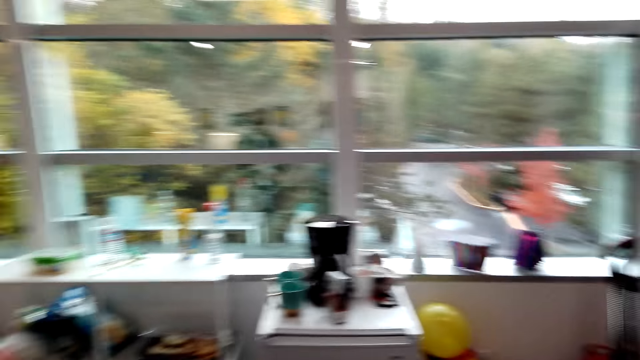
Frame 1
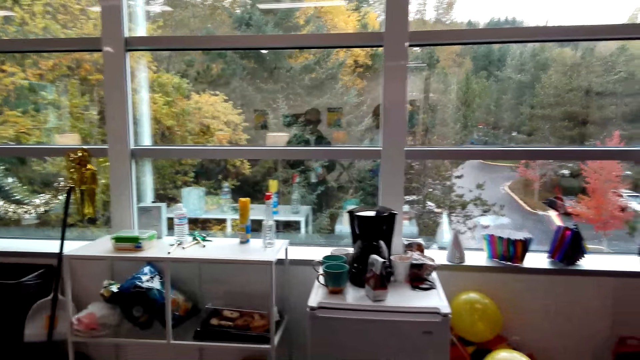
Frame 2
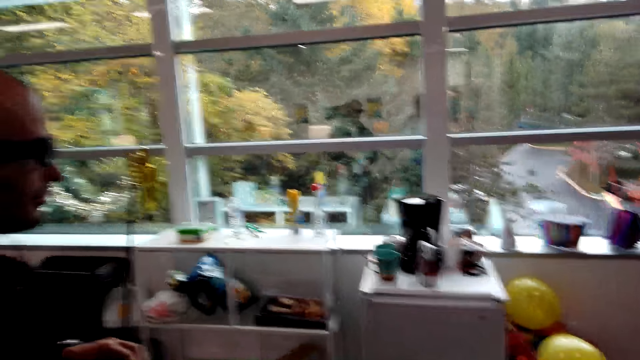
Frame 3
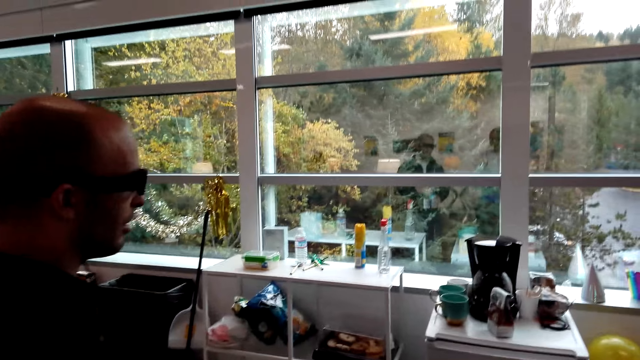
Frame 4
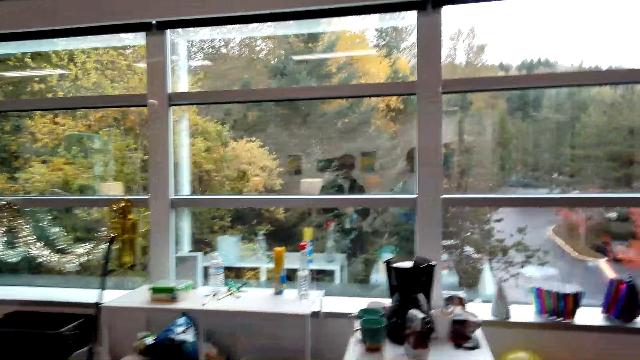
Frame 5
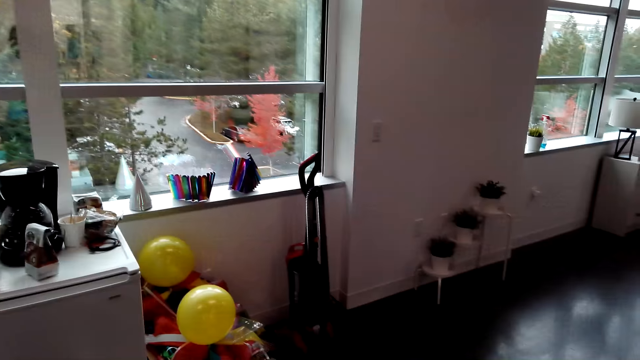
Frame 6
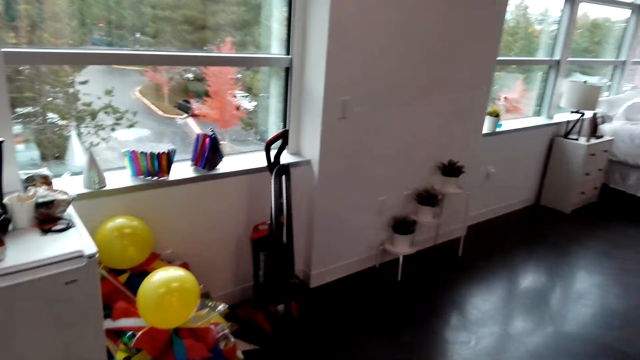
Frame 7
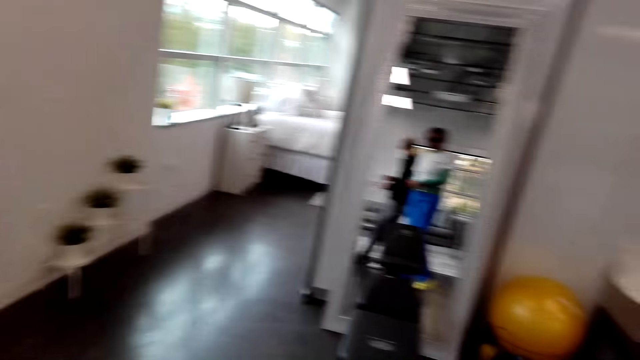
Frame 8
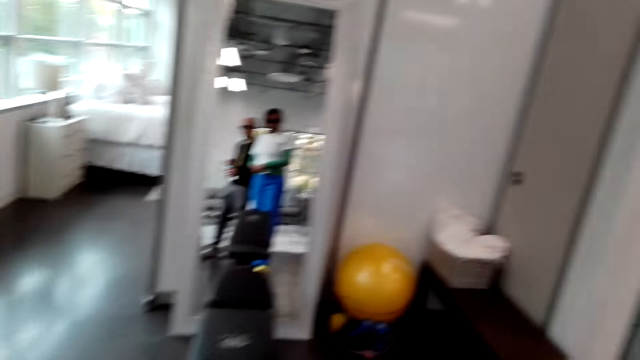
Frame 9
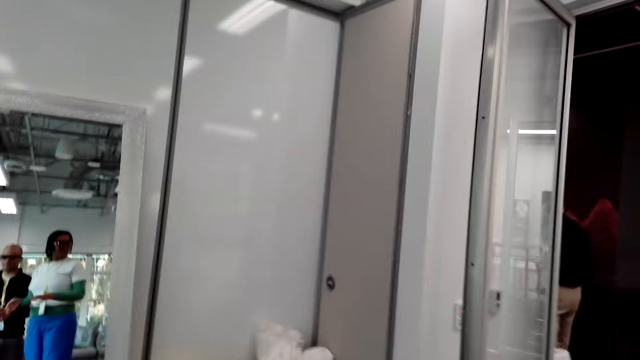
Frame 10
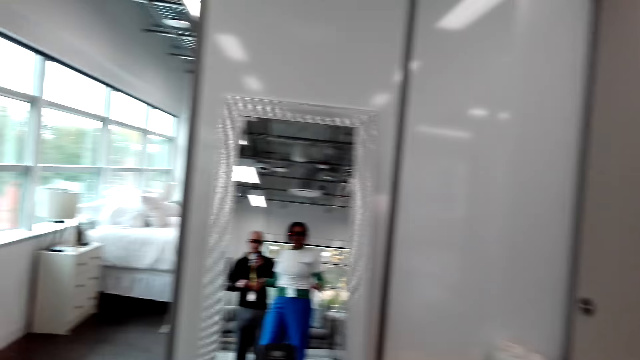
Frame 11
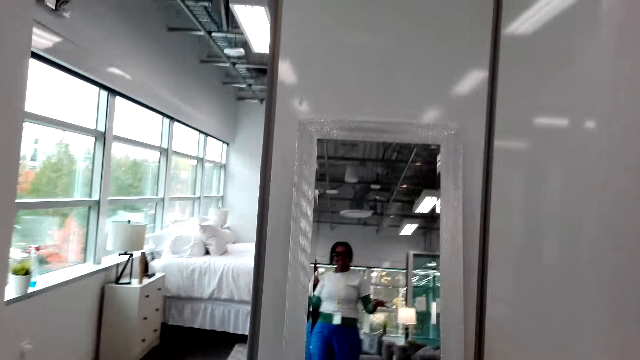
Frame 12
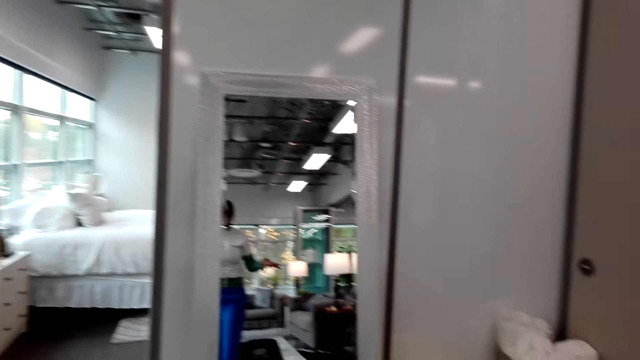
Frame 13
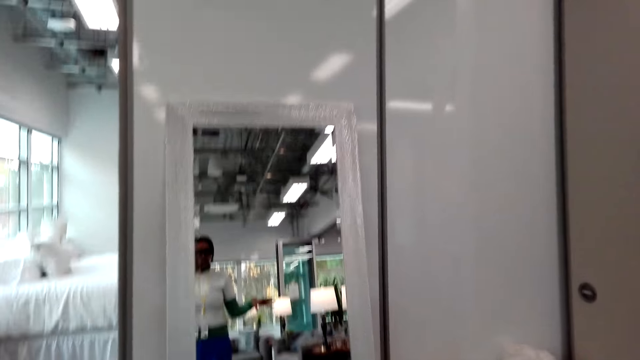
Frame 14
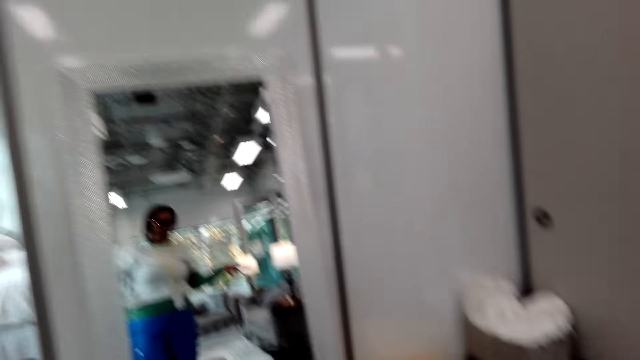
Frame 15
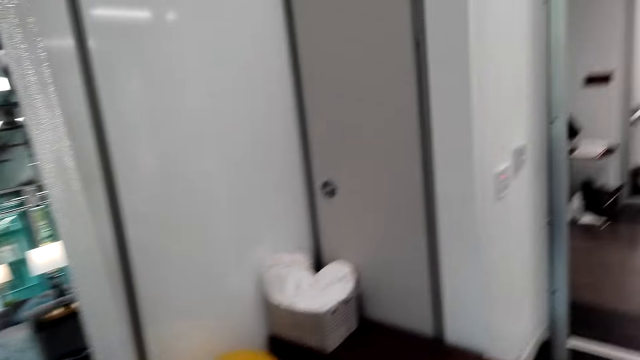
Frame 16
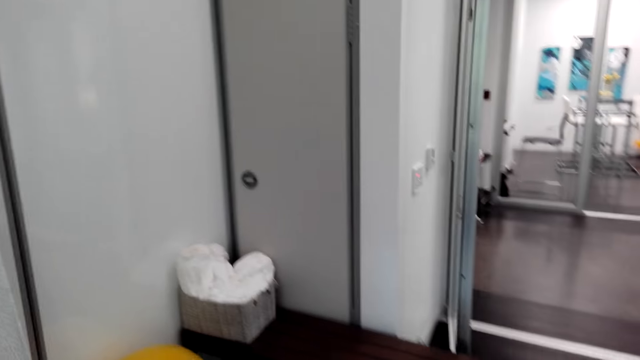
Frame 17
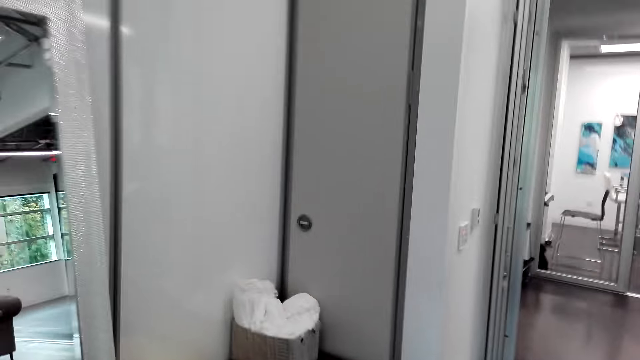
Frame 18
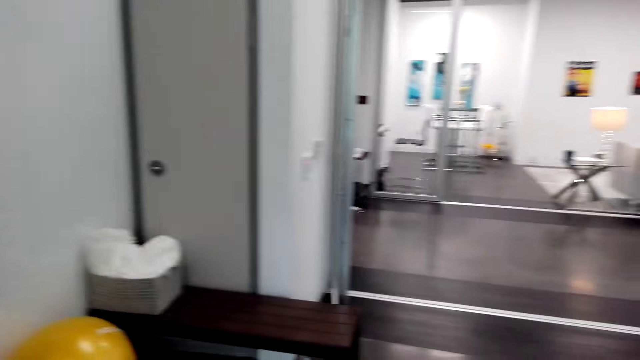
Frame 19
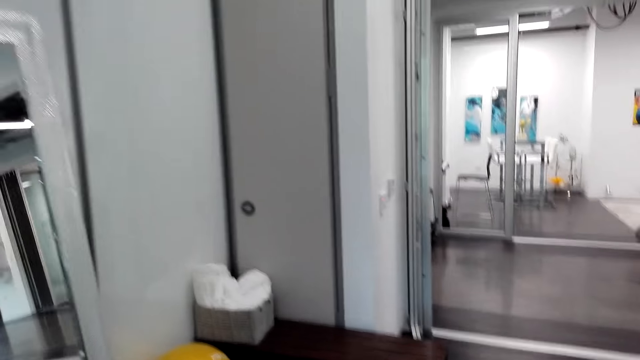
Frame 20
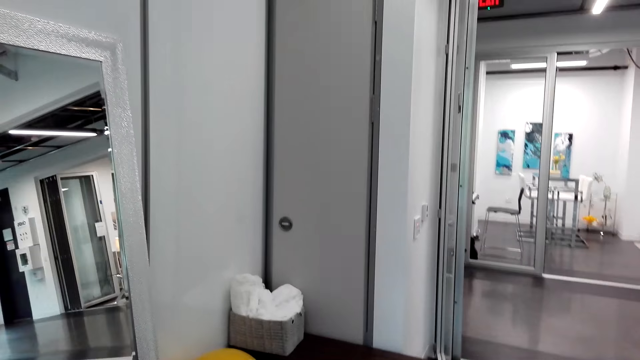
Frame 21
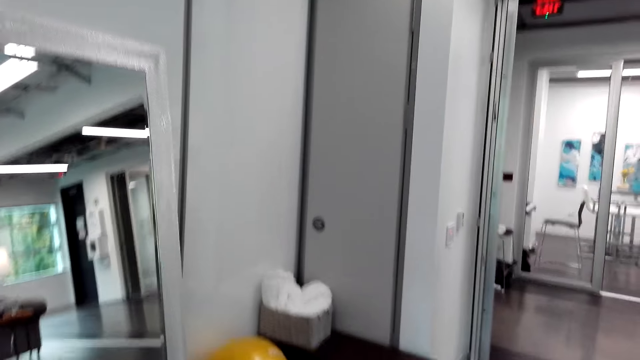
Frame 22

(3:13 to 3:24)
The camera wearer moves the right hand.

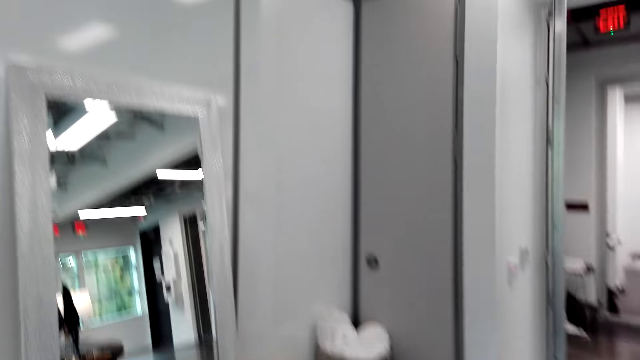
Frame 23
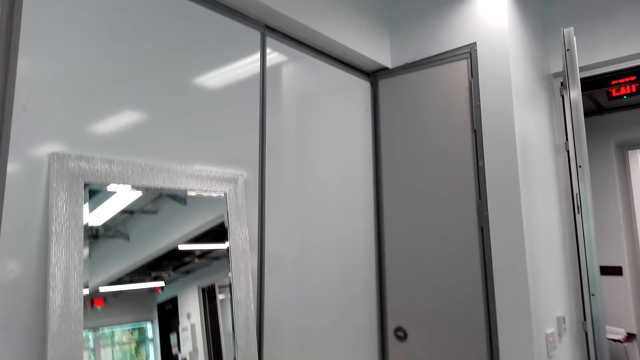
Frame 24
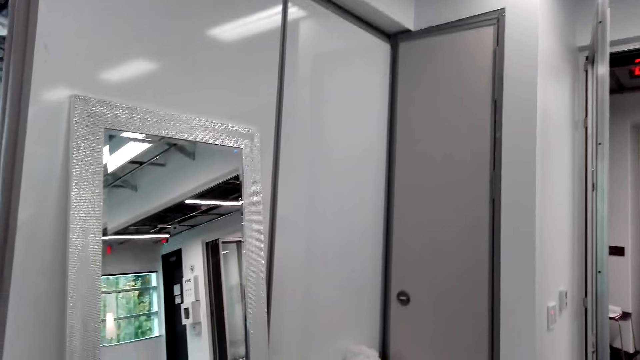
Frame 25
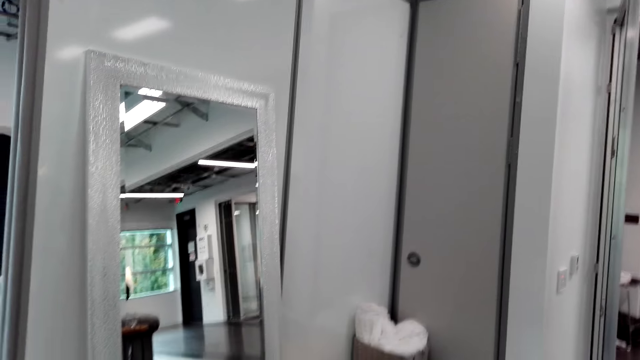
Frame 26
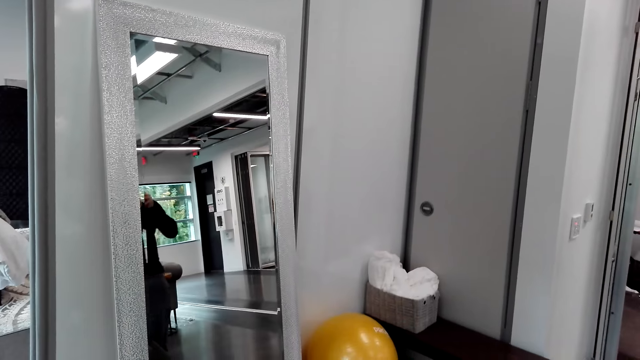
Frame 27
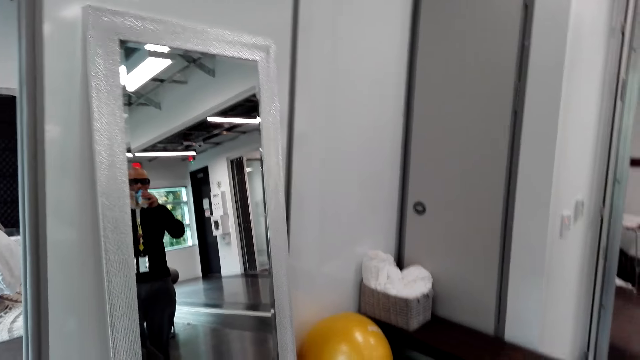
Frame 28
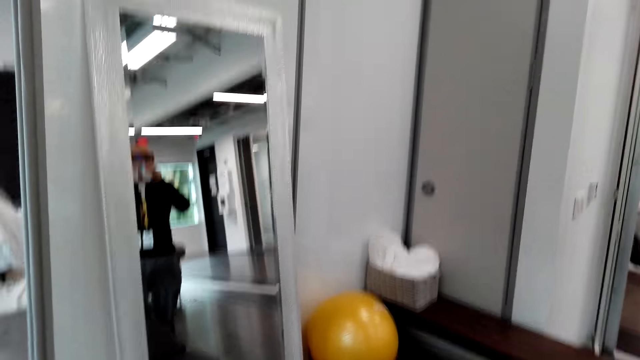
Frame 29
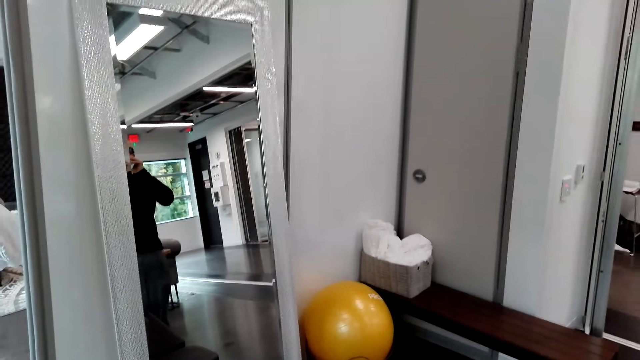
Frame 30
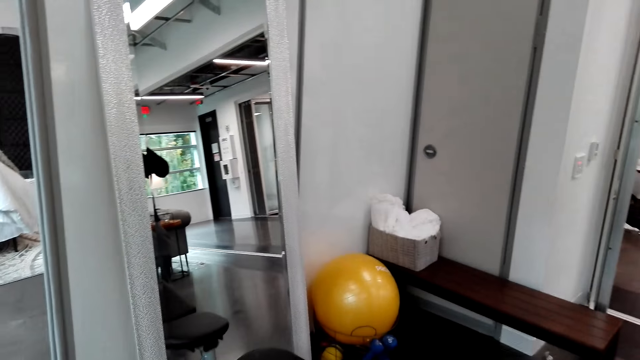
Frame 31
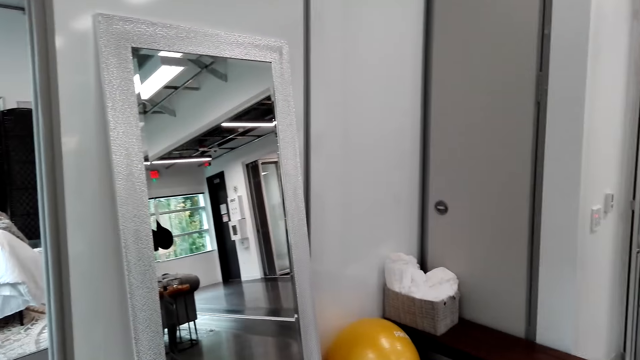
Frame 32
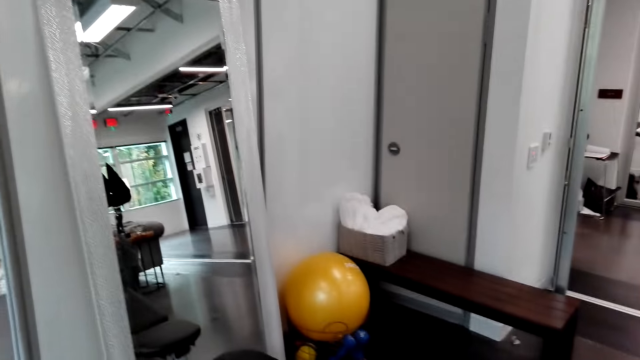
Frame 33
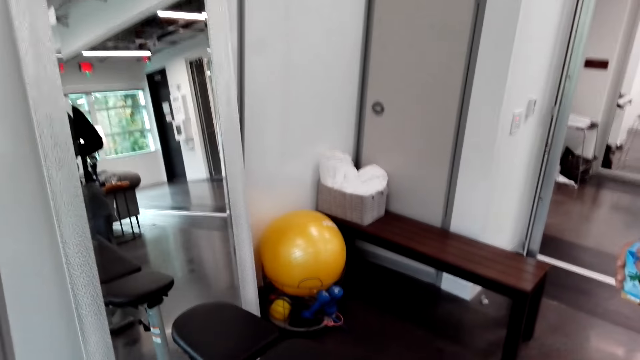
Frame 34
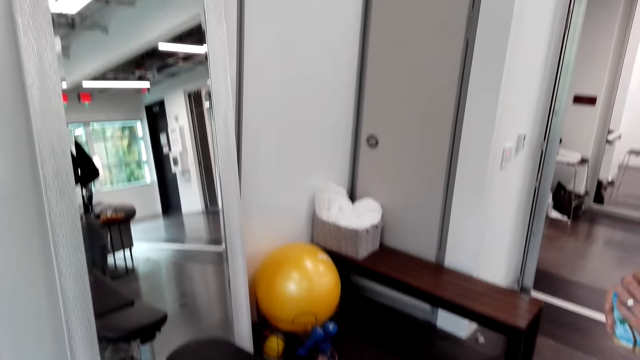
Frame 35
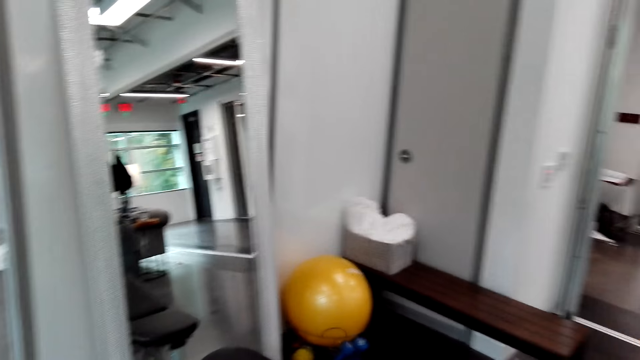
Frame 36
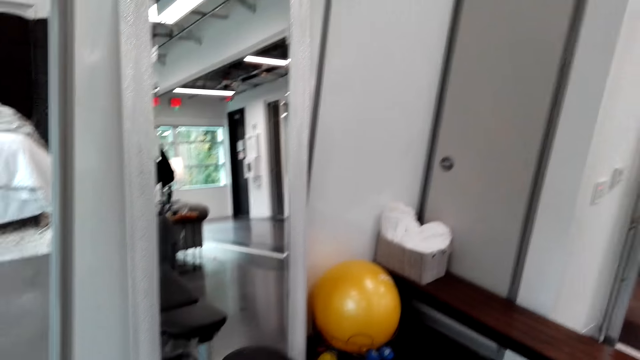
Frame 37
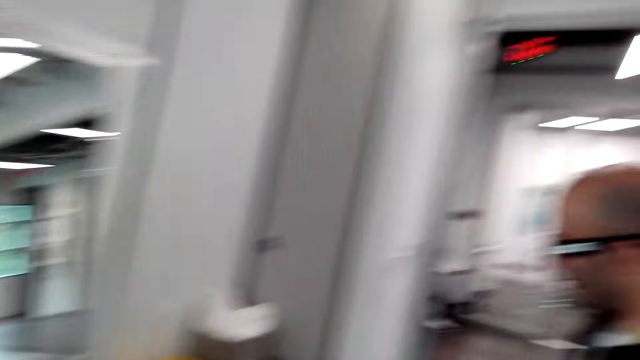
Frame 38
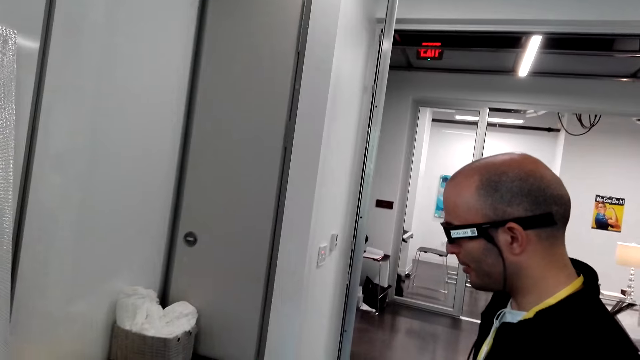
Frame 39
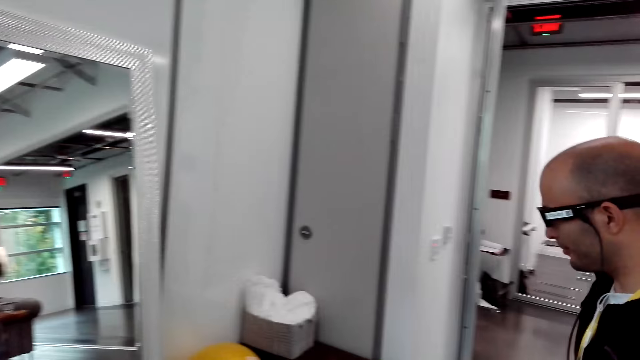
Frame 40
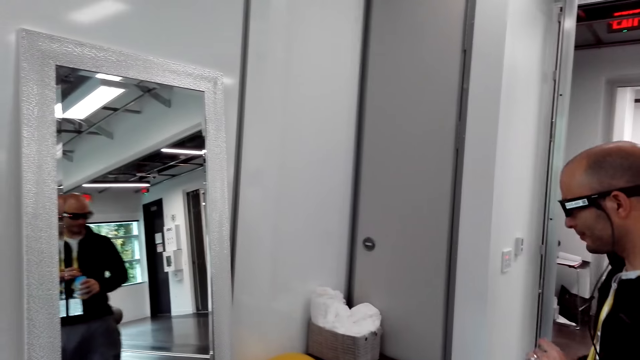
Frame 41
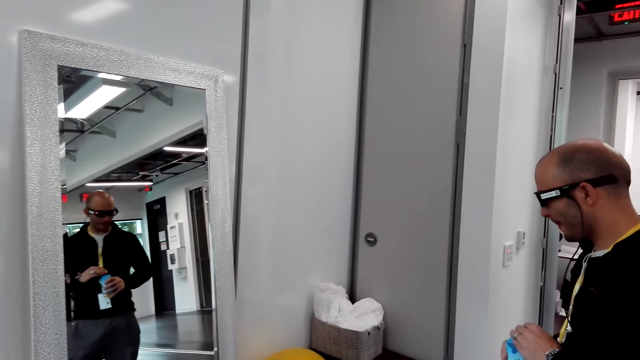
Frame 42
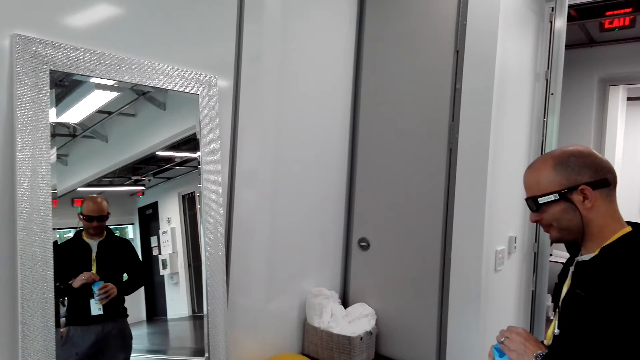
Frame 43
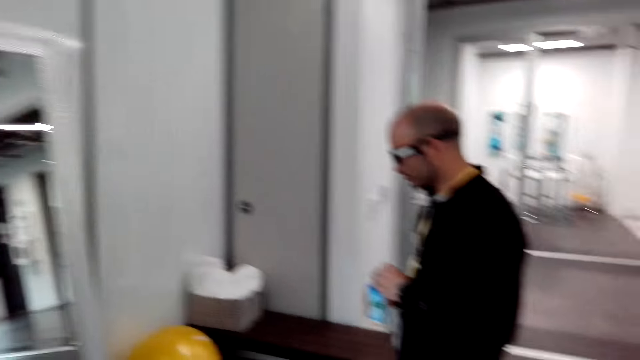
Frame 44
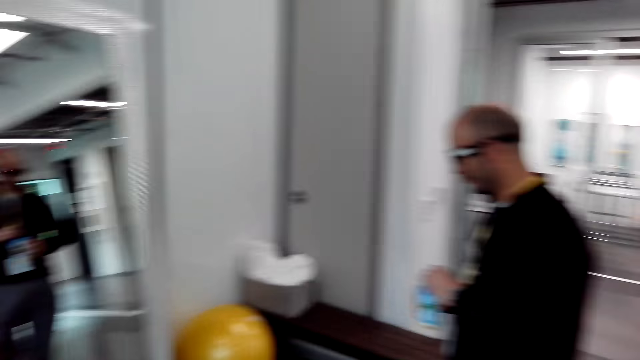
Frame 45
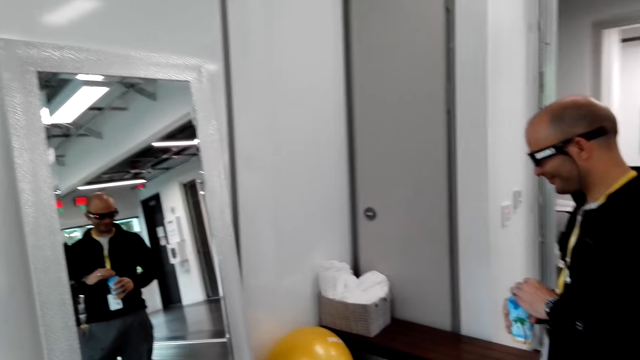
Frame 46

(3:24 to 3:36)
A person drinks something. The person holds the packet of something.
